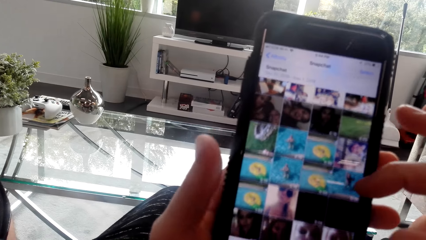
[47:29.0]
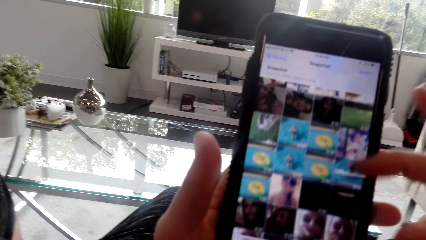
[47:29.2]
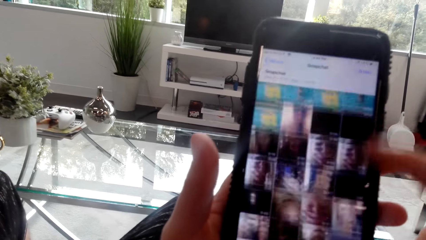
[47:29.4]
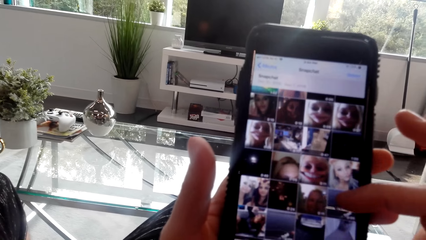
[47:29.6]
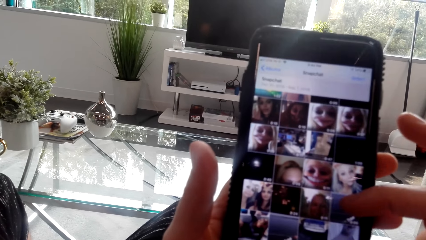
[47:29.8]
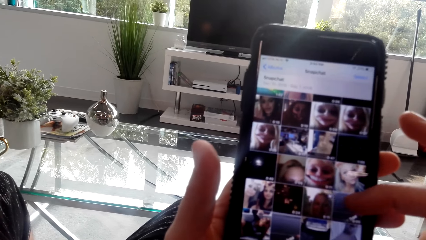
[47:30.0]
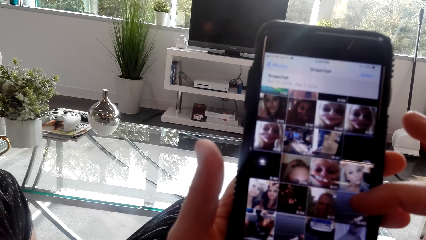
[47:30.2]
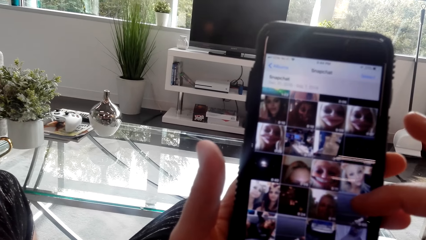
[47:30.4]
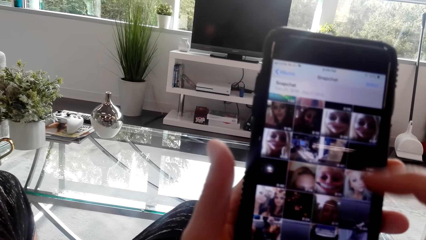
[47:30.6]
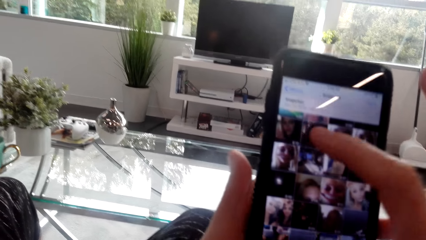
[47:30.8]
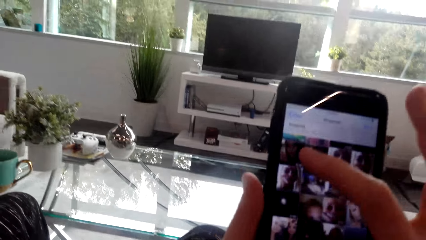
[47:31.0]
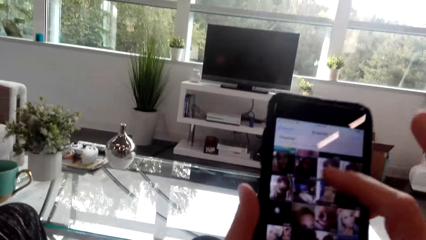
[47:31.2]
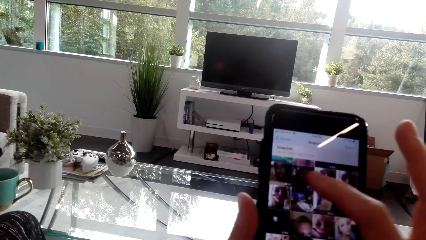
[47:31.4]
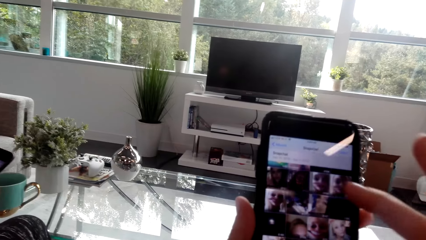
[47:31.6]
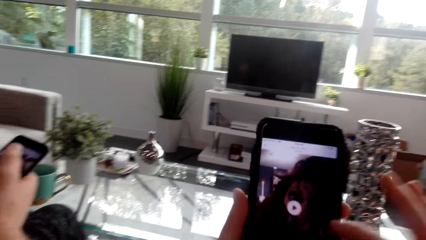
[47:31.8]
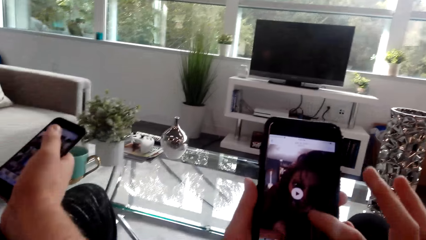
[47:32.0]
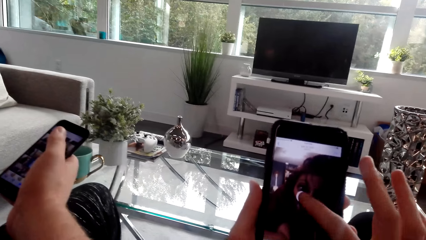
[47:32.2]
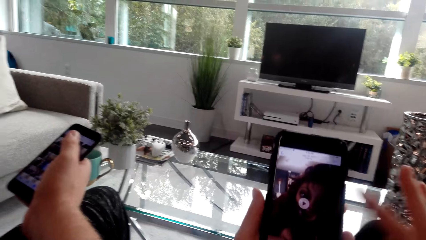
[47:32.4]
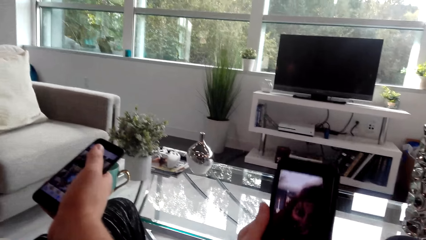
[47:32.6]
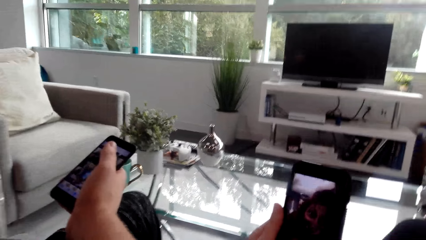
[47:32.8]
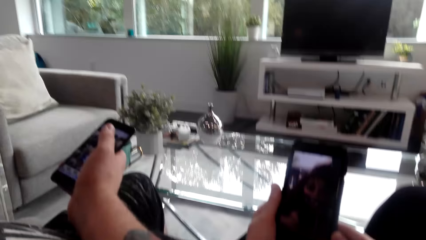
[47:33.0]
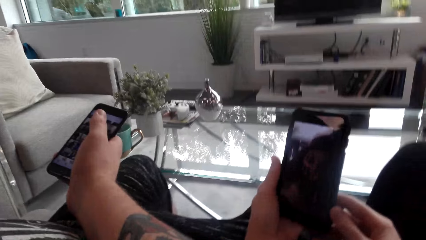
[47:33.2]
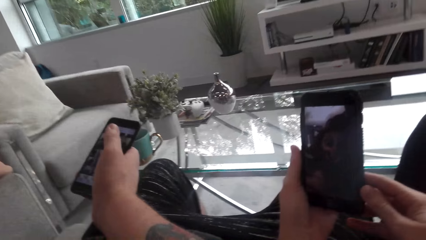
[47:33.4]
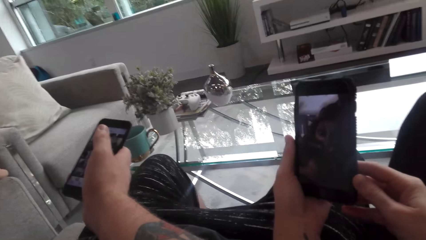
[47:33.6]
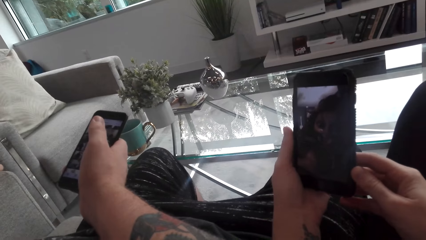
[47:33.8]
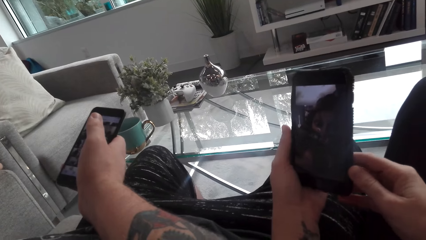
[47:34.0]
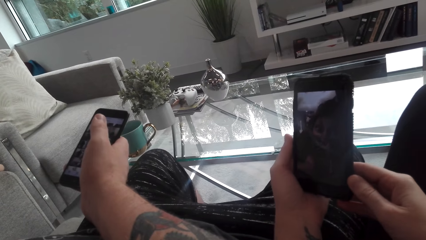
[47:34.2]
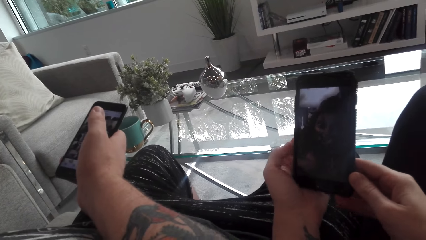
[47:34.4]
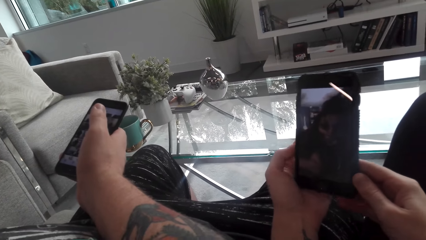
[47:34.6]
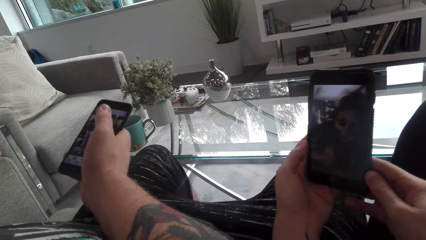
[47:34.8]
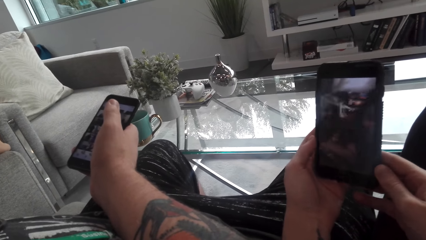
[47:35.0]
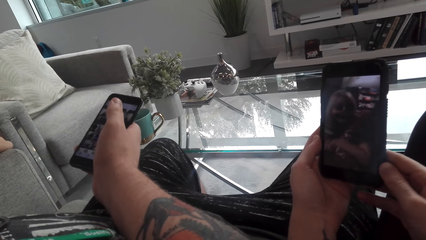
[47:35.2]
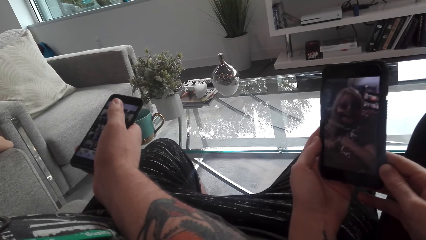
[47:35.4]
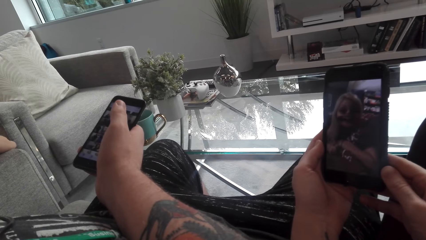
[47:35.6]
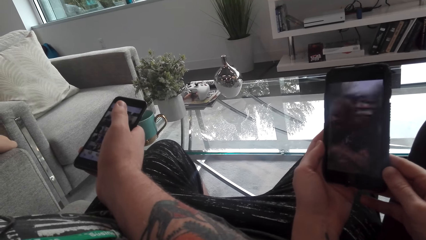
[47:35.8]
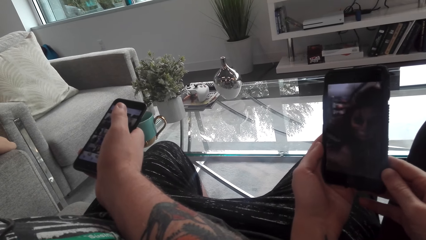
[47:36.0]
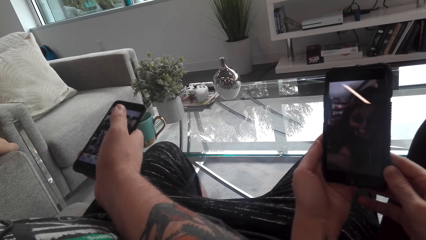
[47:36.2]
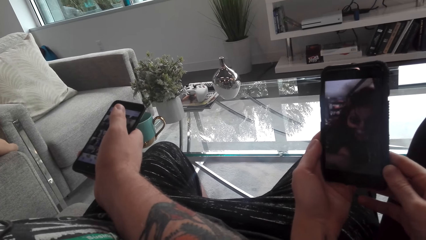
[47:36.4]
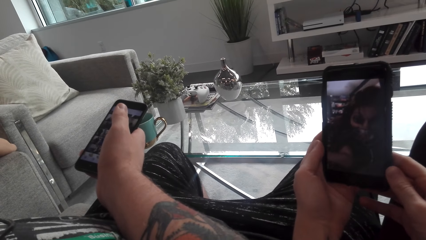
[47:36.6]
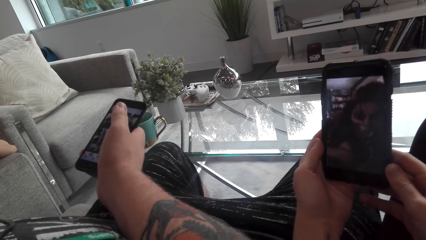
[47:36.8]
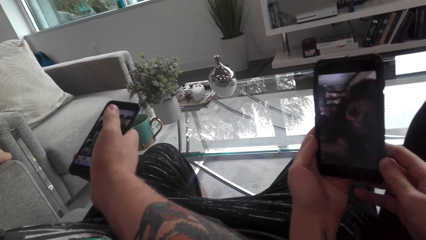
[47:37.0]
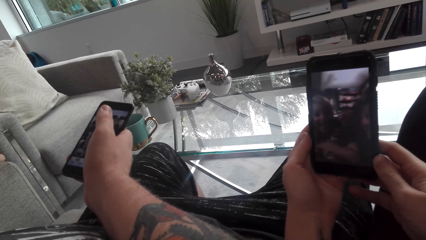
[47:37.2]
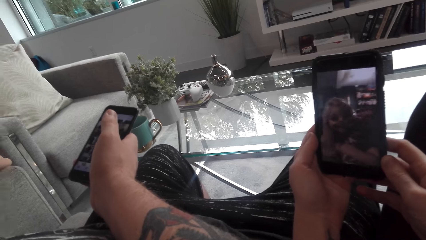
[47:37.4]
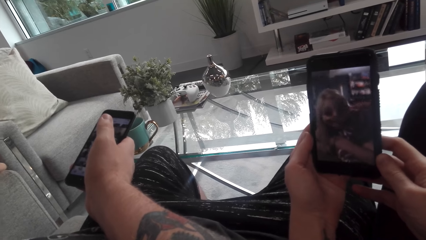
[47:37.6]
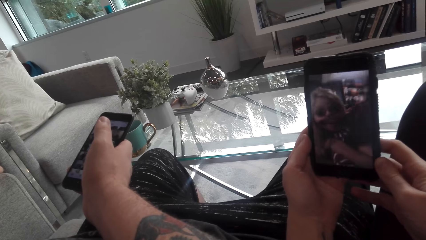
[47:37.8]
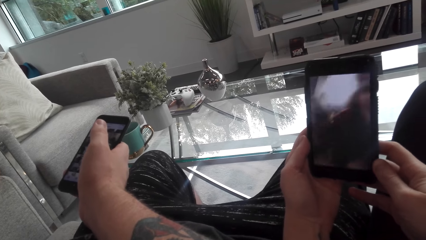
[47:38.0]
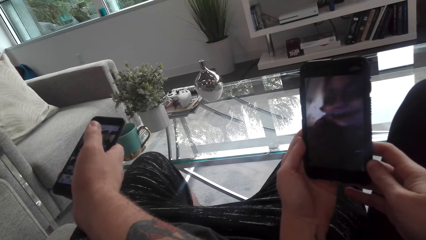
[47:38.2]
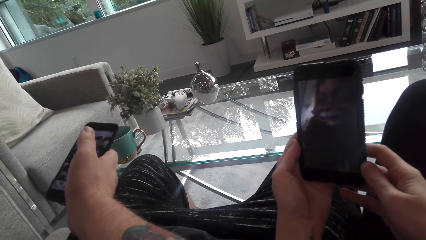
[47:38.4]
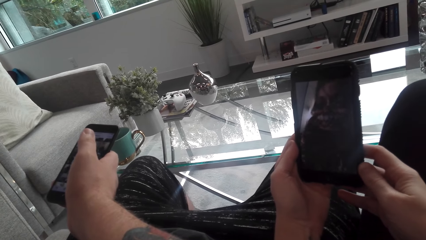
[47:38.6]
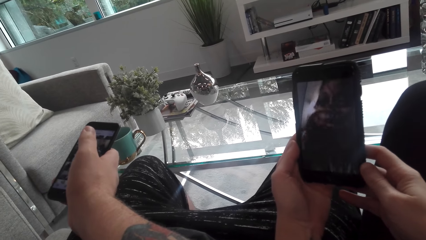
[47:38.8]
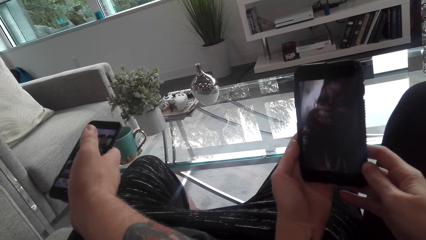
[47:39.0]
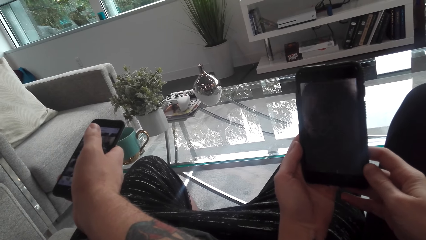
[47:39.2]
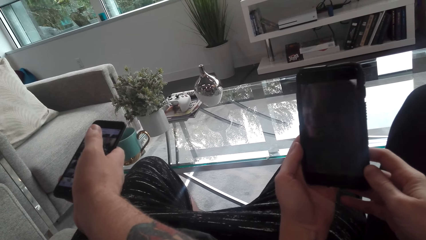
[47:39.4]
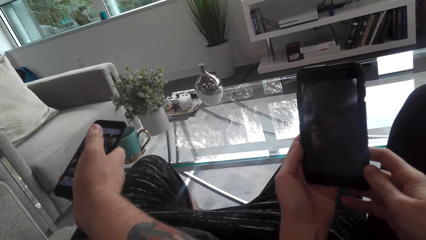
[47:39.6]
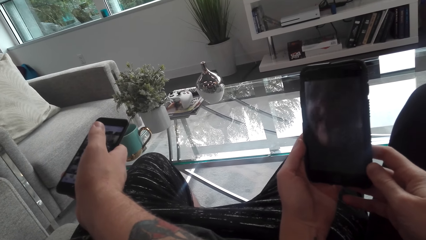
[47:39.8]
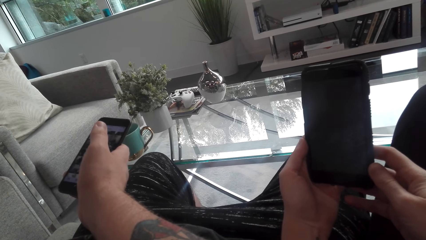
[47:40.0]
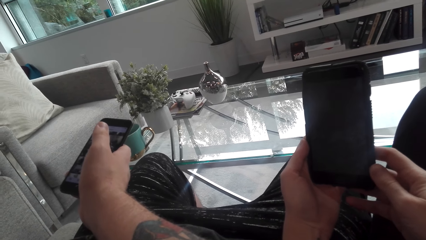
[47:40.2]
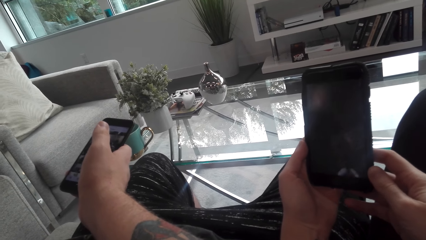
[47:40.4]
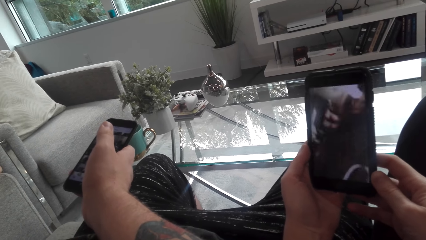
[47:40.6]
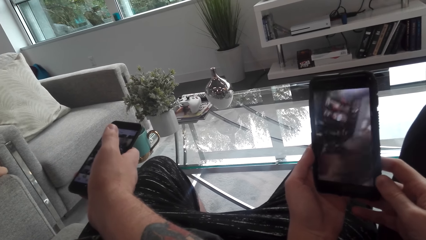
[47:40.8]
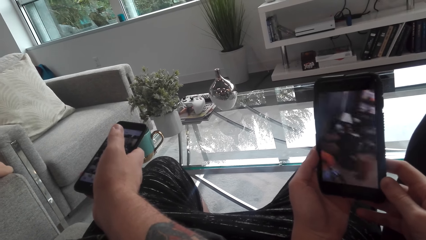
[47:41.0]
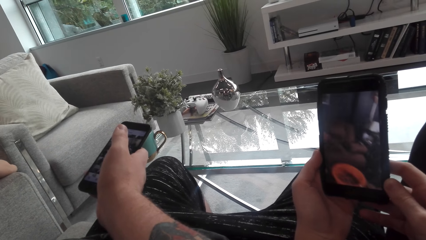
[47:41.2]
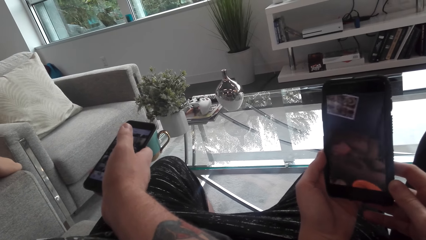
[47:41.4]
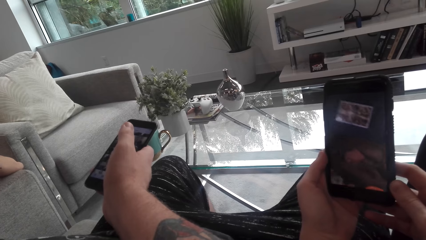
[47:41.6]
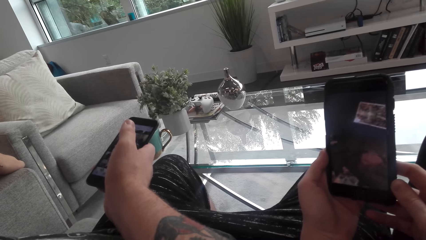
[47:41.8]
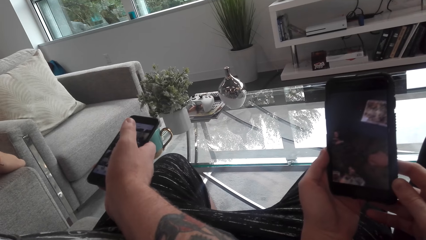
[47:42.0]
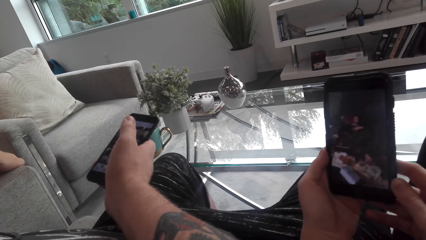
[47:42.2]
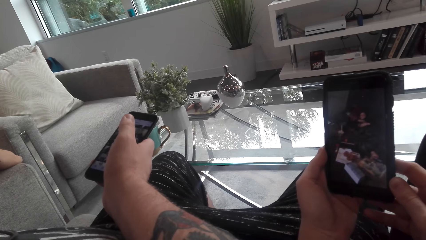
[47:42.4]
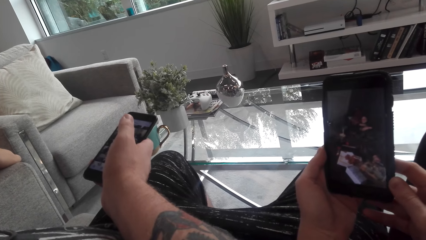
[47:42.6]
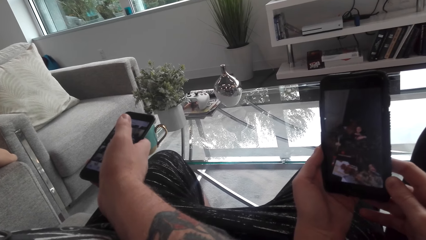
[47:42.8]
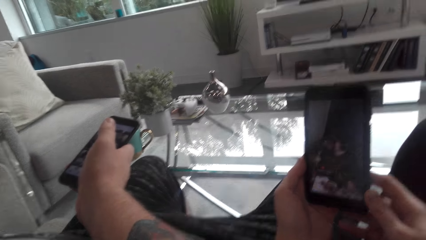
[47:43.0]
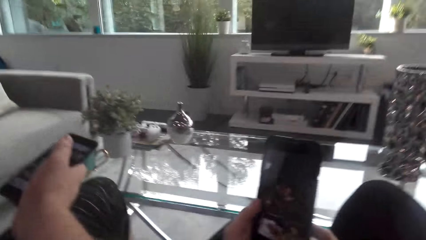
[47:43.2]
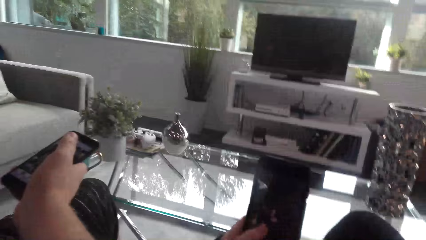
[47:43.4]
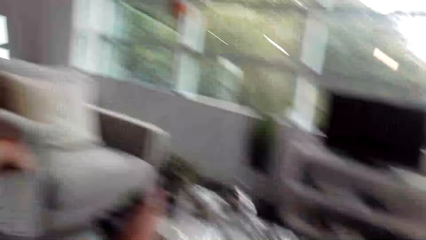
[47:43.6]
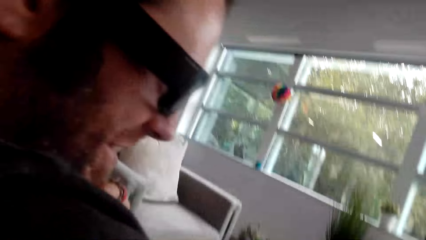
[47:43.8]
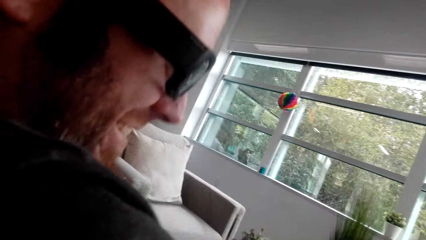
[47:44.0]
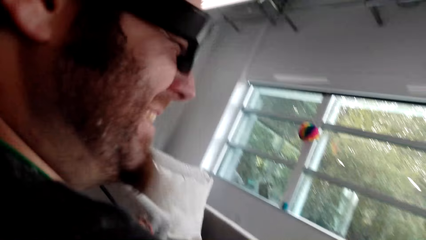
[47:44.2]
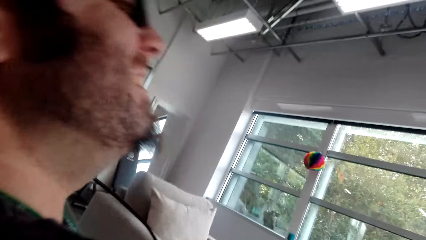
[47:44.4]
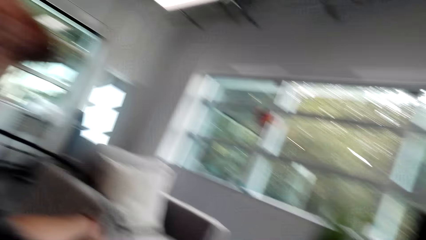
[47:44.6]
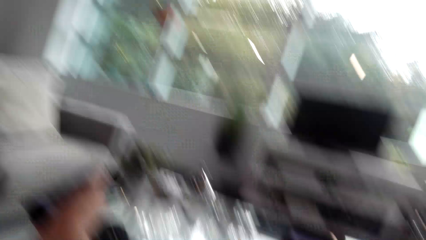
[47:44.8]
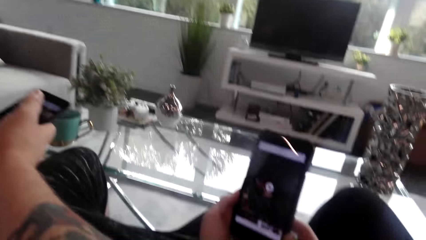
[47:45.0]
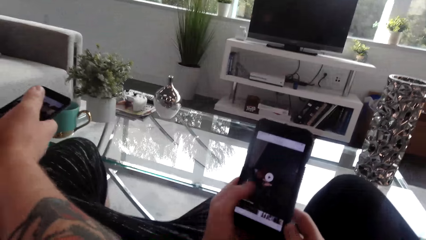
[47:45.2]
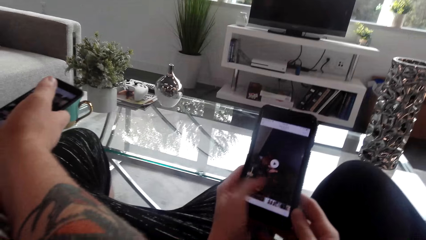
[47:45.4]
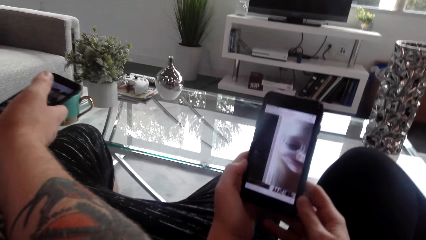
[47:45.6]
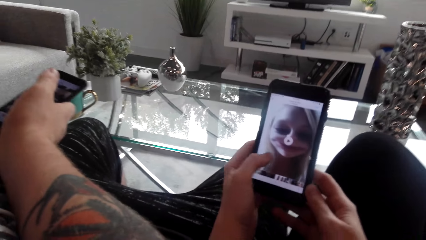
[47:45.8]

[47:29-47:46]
The camera wearer taps on the phone. They watch a video on her phone. They look at a man and converse with the man. They scroll on the phone.
